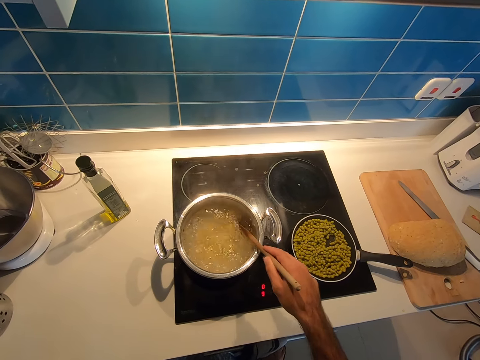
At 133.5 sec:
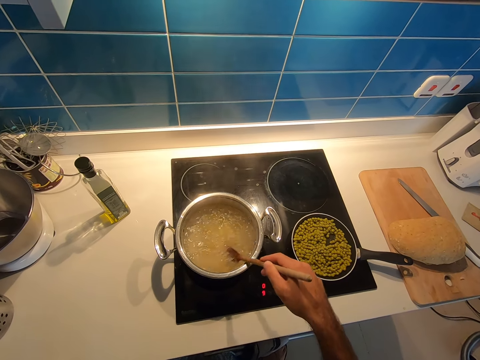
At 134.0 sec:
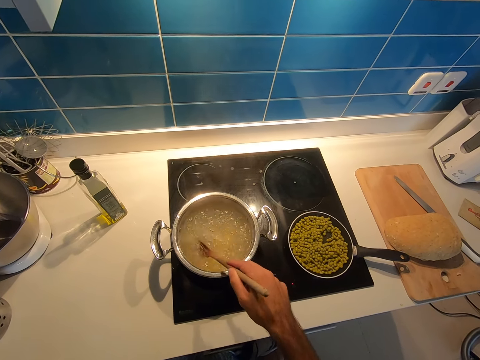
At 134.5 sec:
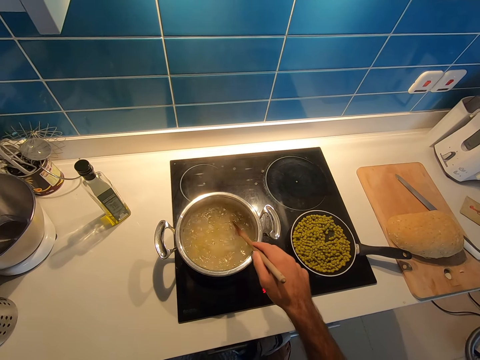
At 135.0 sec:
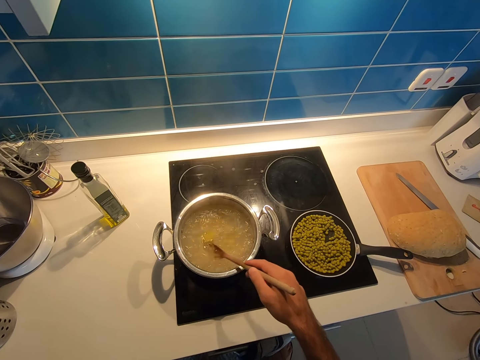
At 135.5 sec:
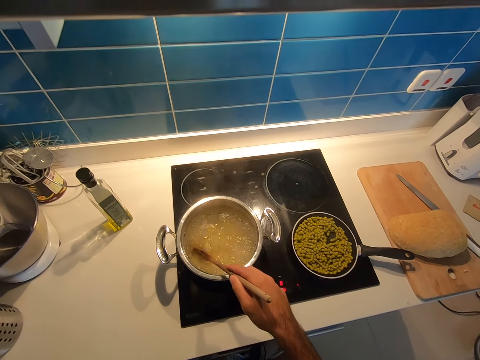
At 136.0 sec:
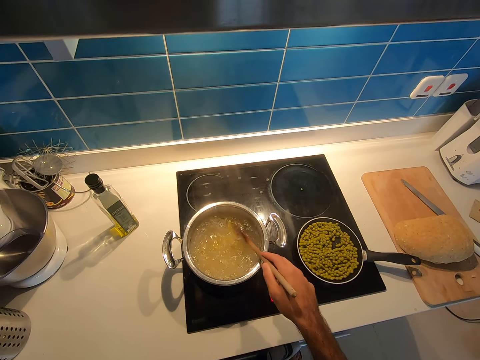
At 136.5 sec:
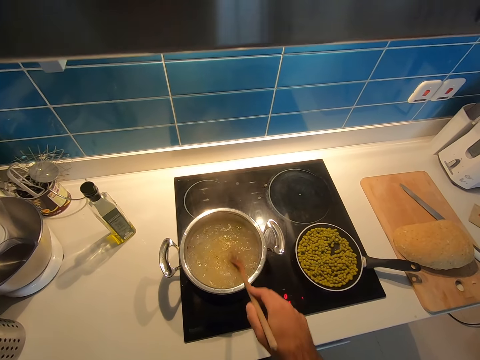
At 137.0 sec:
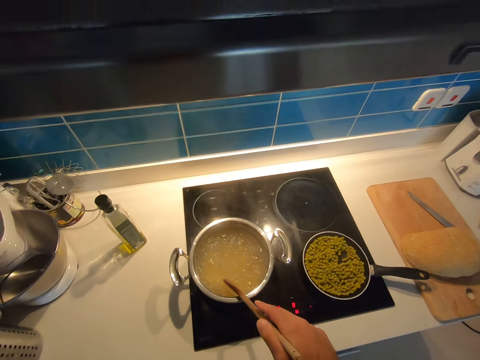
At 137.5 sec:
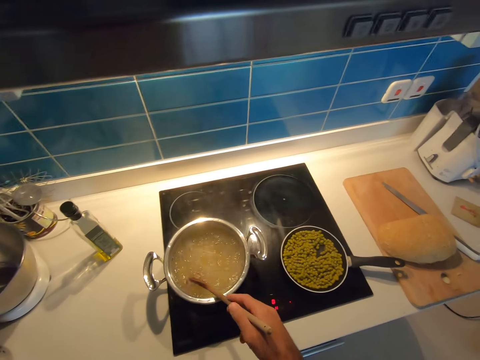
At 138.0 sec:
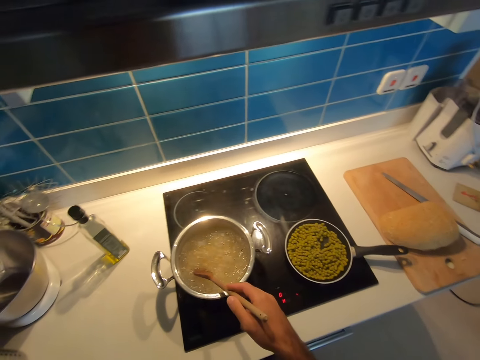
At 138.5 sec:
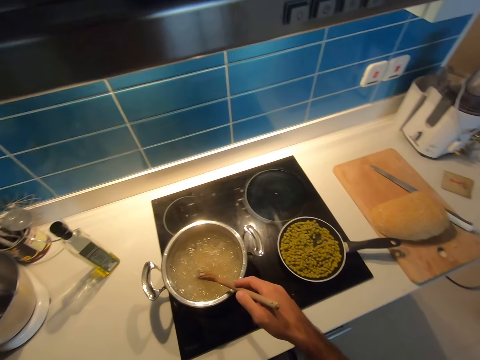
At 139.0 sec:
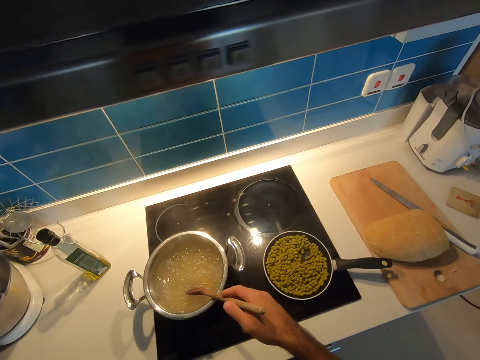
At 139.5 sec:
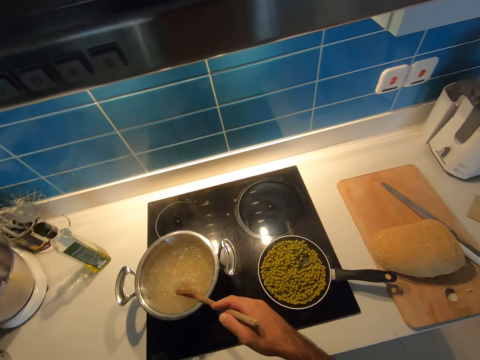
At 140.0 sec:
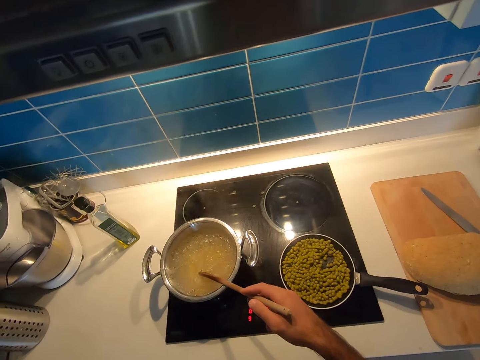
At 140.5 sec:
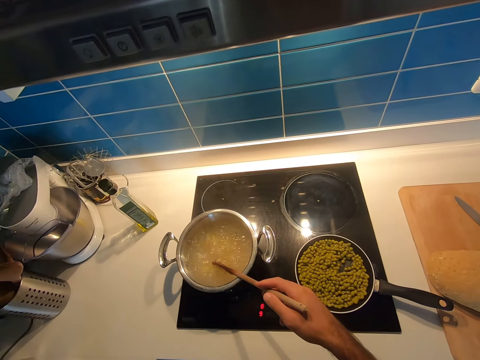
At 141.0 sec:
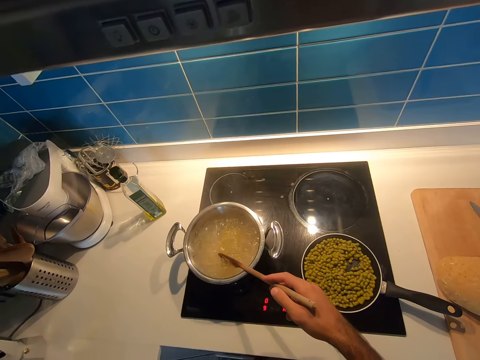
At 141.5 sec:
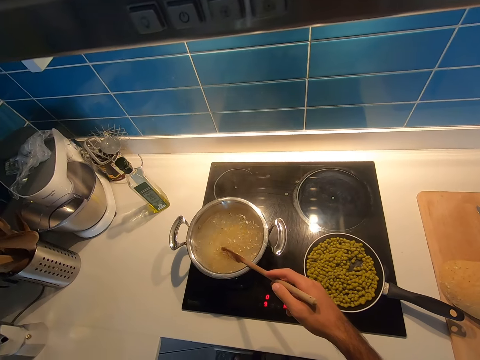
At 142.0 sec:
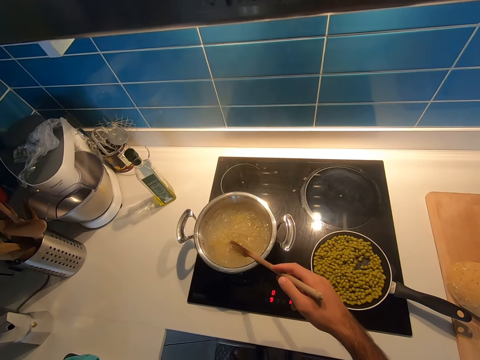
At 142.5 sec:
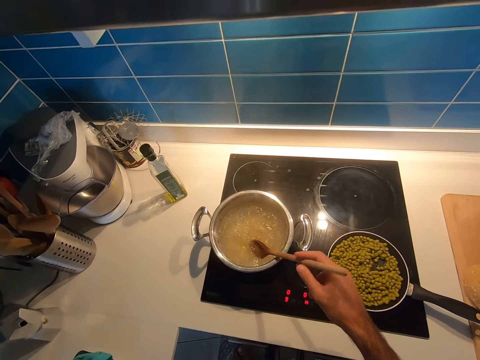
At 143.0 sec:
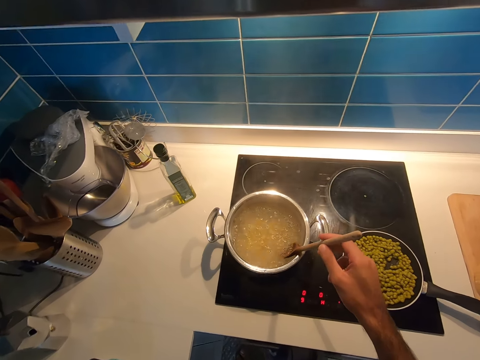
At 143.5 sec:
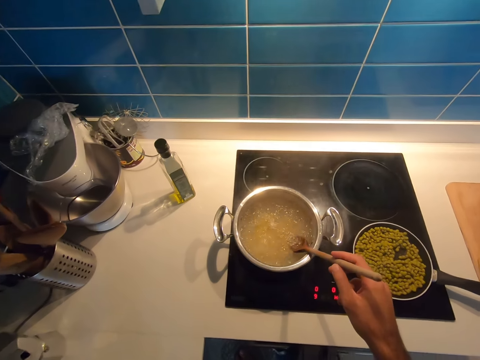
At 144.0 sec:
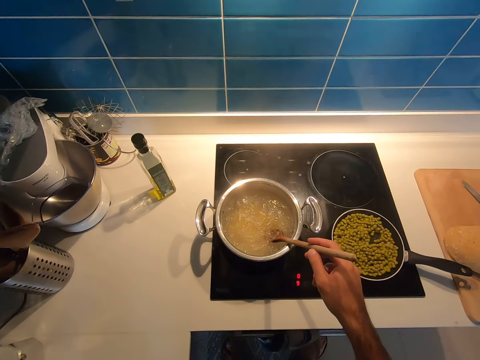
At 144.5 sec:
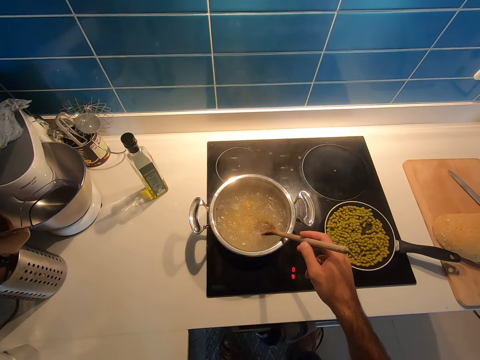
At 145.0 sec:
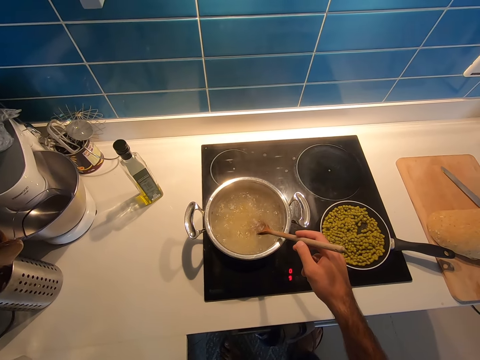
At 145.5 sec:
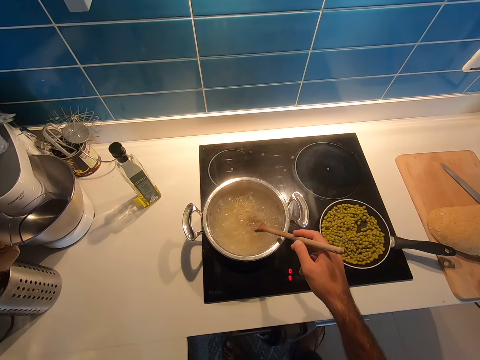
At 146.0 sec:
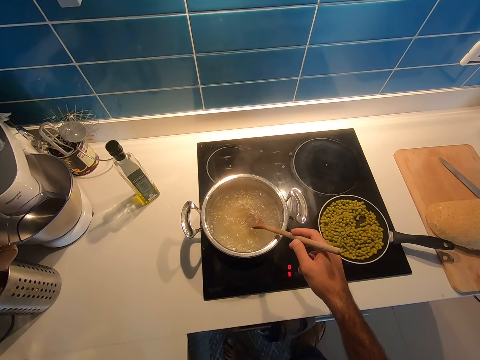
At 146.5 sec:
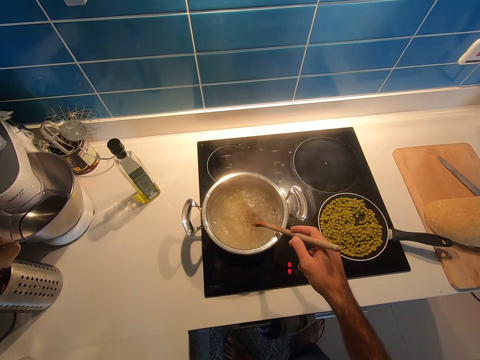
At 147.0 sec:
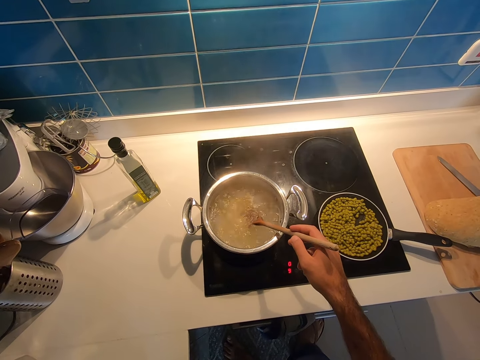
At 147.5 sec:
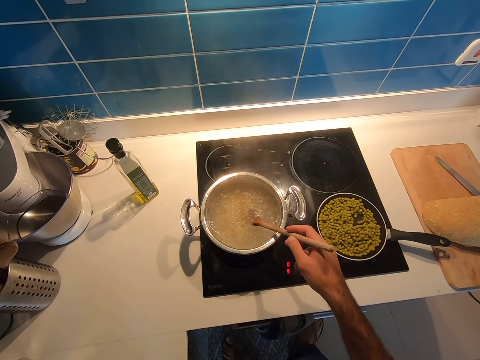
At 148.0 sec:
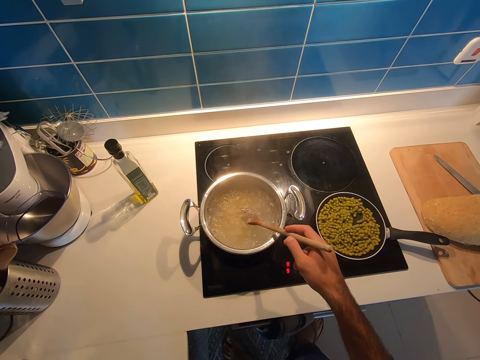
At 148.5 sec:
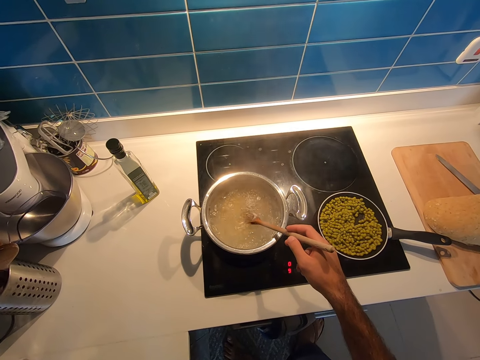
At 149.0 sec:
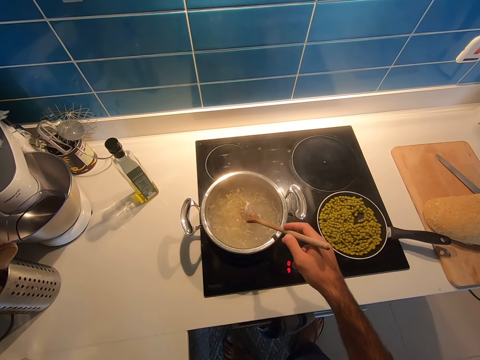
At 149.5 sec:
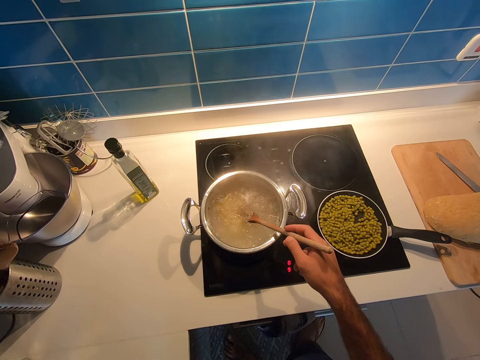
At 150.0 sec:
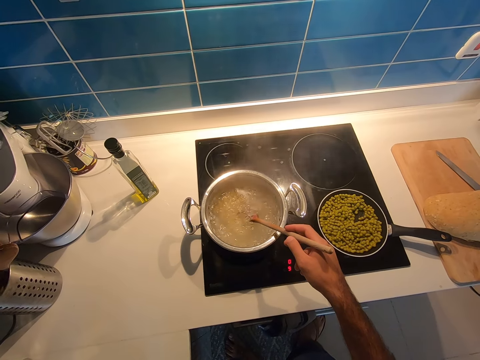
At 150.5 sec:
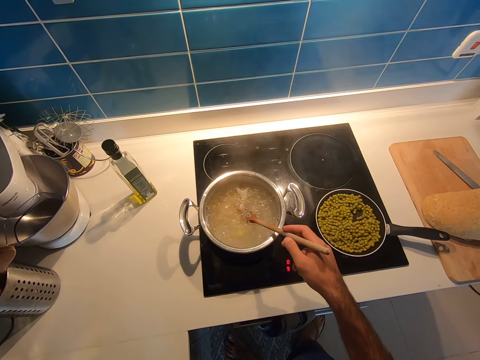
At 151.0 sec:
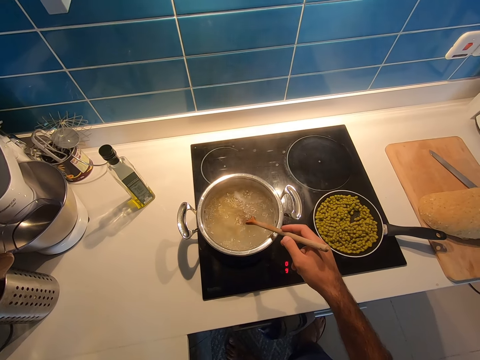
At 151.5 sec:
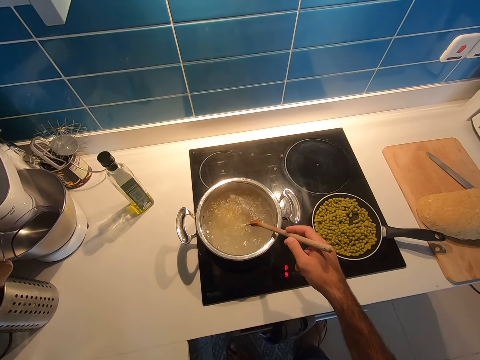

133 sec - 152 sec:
The camera wearer stands in the kitchen room. They look around the kitchen. They move a wooden ladle on a cooking pot. They look around the kitchen.

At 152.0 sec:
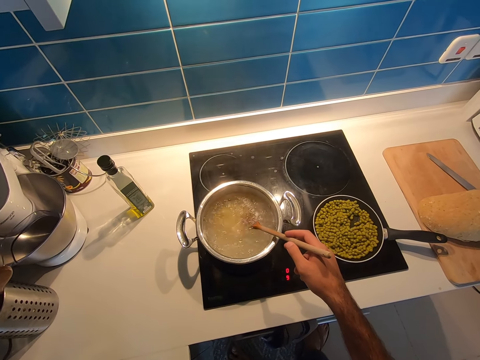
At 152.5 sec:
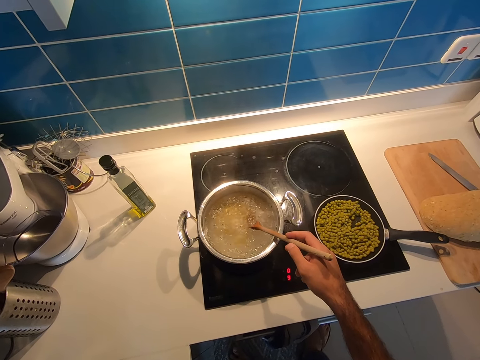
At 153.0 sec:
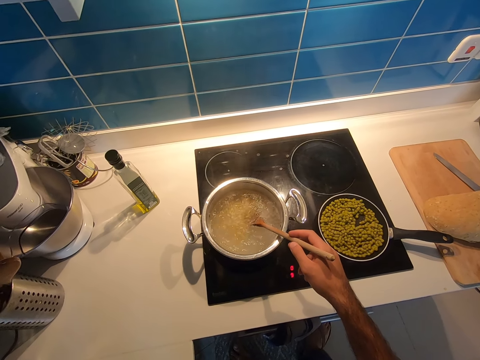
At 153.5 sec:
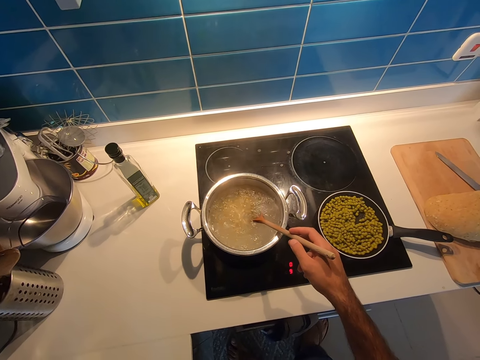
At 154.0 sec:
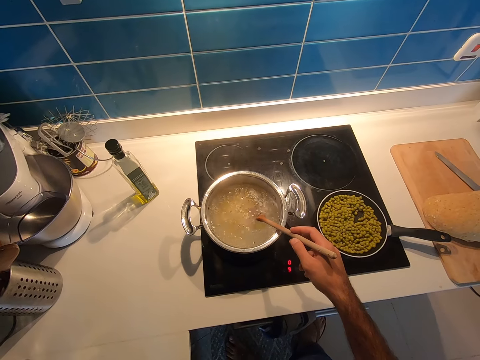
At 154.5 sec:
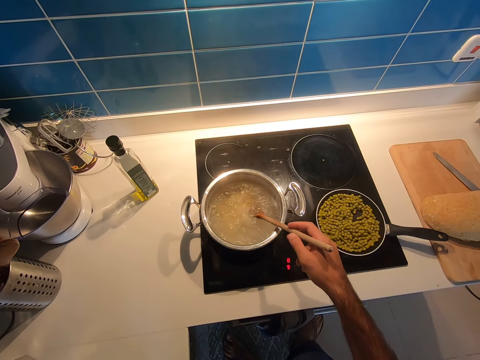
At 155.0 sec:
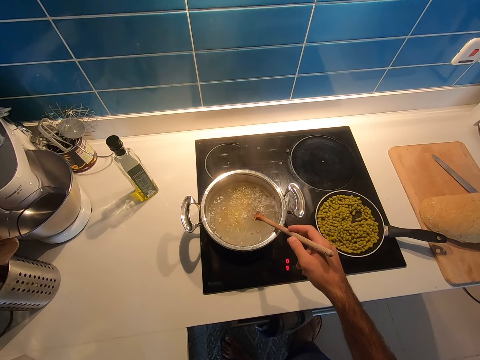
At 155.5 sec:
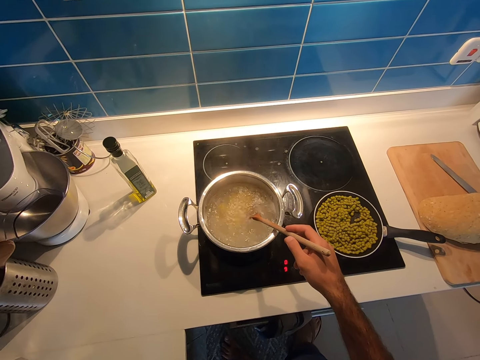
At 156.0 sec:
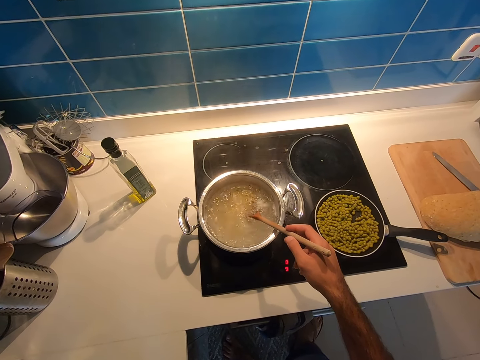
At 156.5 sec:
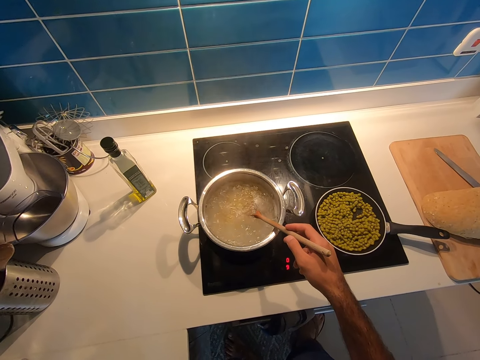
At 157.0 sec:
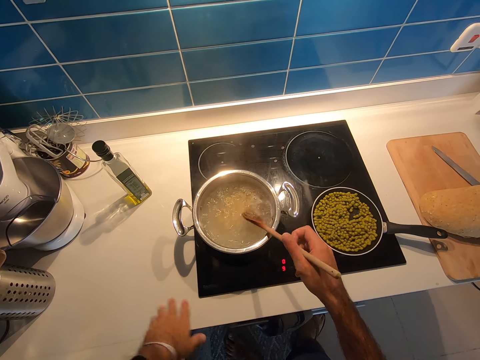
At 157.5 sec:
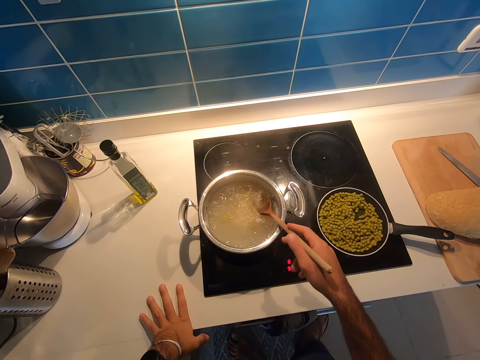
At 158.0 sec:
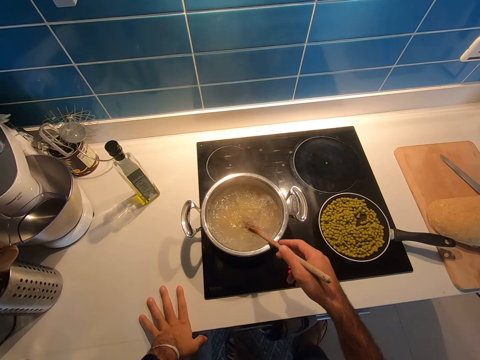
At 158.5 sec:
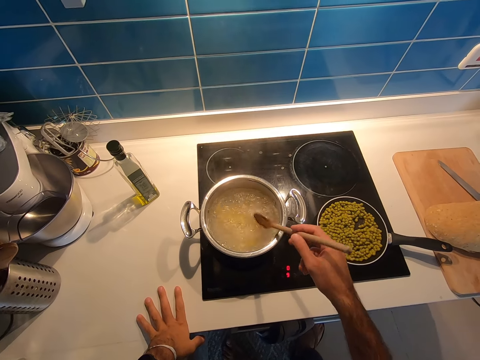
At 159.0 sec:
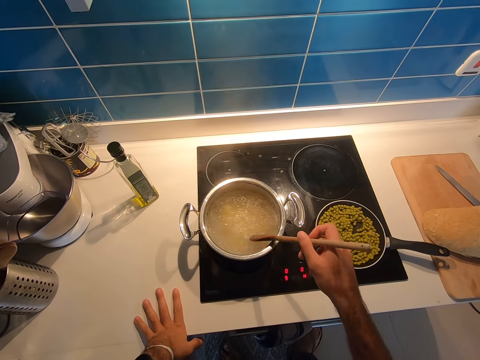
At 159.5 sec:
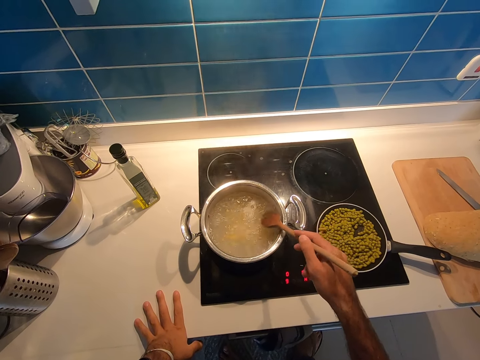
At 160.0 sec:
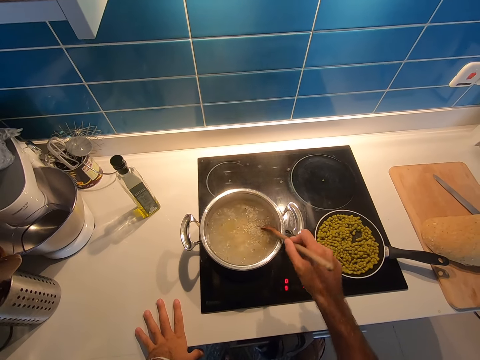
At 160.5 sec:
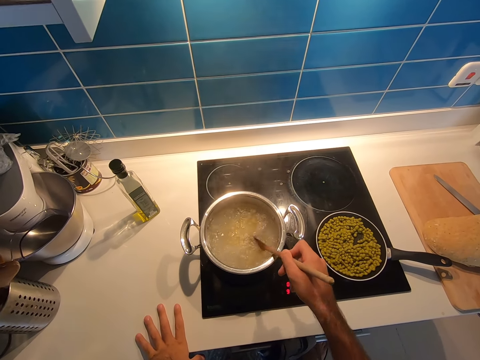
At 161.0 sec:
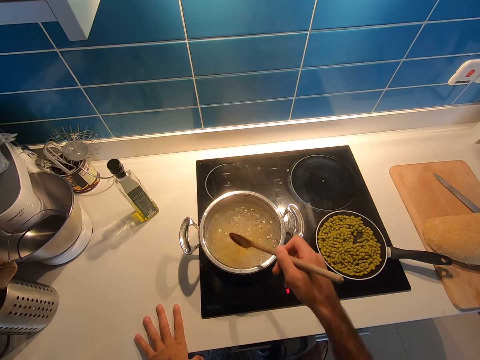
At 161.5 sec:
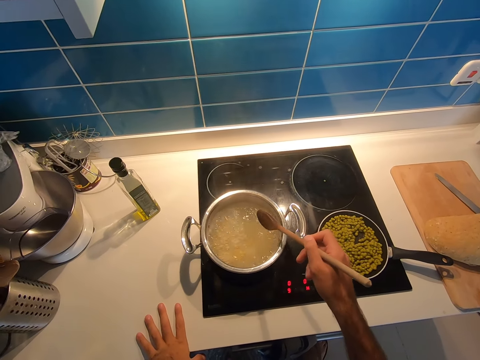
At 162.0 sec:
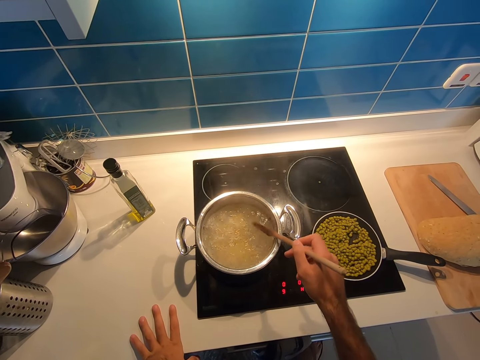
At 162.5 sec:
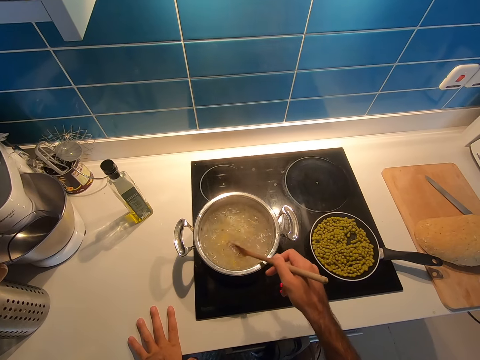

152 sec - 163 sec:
The camera wearer holds on the countertop with her left hand. She stirs the food in the cooking pot on the cooking gas.
